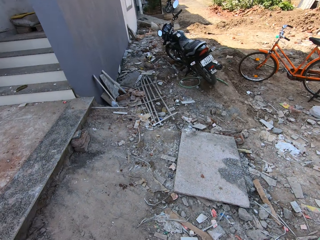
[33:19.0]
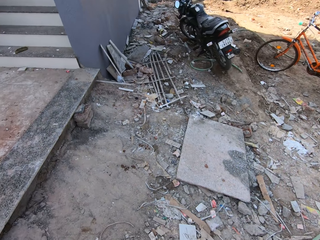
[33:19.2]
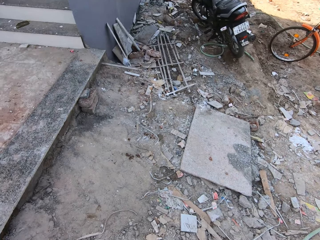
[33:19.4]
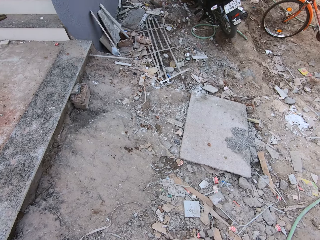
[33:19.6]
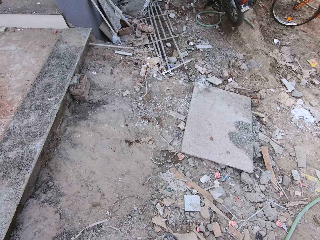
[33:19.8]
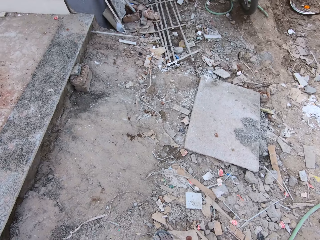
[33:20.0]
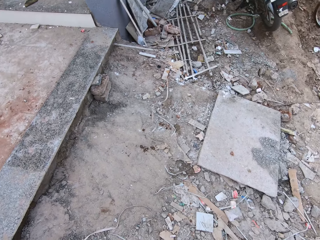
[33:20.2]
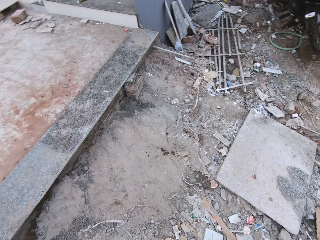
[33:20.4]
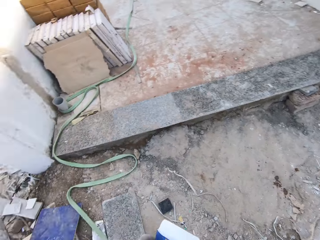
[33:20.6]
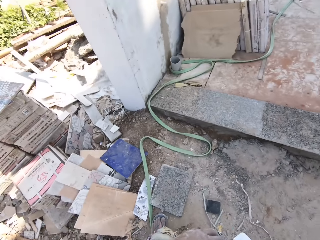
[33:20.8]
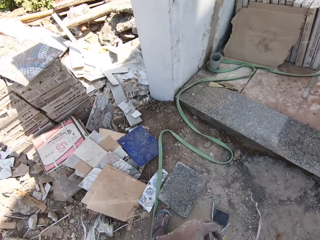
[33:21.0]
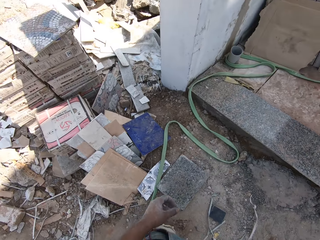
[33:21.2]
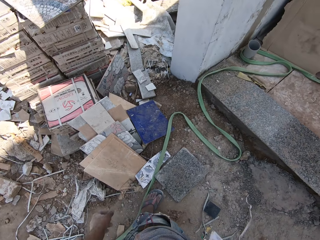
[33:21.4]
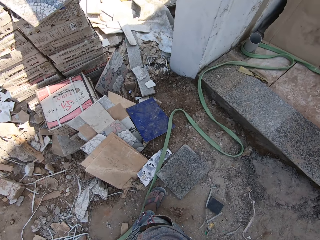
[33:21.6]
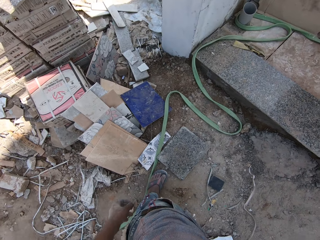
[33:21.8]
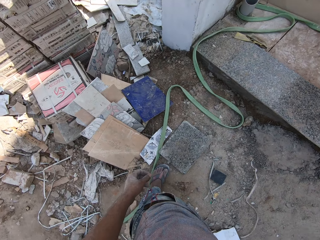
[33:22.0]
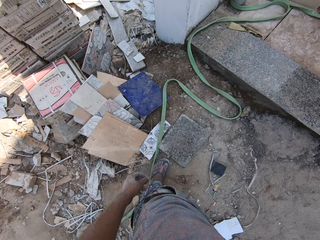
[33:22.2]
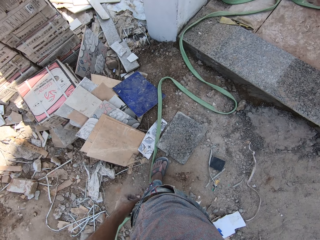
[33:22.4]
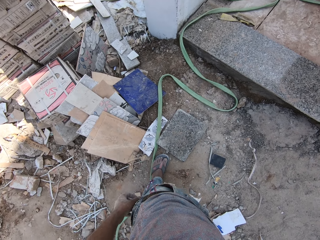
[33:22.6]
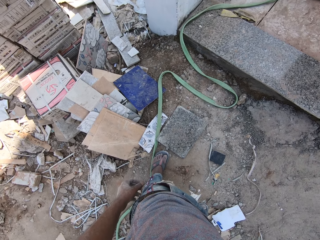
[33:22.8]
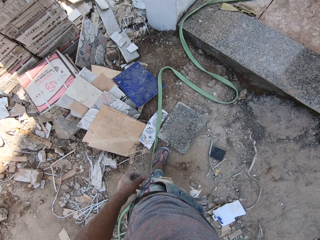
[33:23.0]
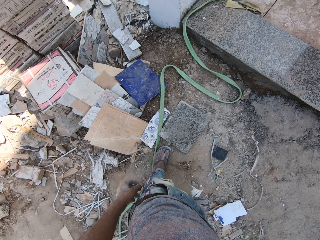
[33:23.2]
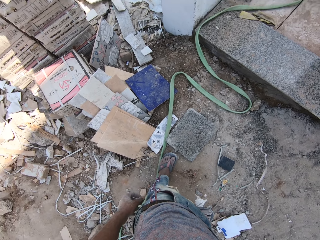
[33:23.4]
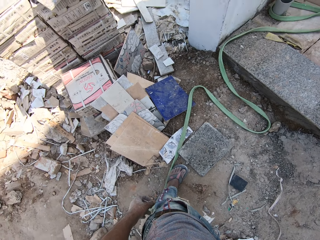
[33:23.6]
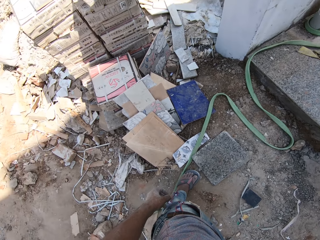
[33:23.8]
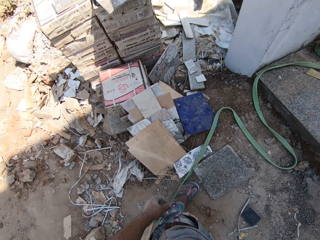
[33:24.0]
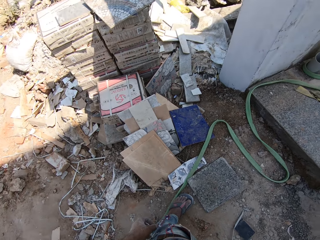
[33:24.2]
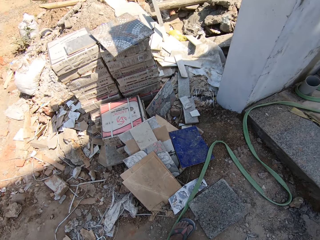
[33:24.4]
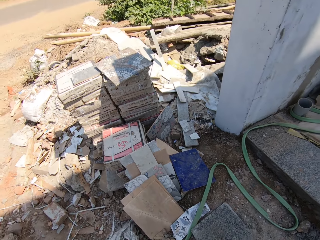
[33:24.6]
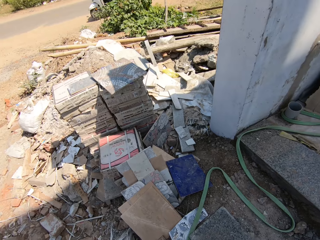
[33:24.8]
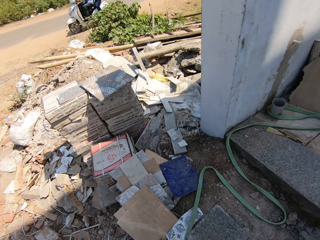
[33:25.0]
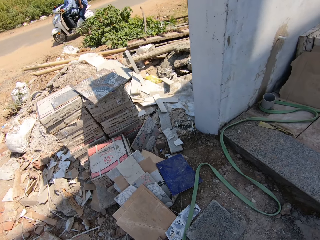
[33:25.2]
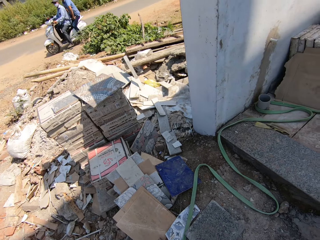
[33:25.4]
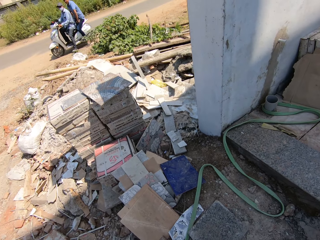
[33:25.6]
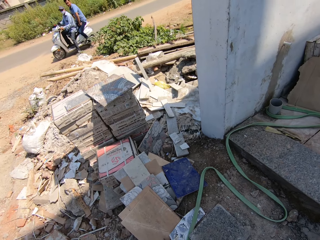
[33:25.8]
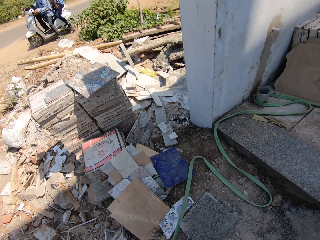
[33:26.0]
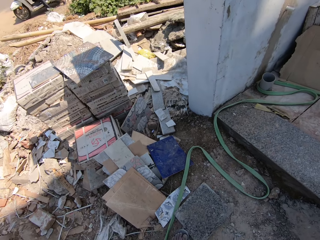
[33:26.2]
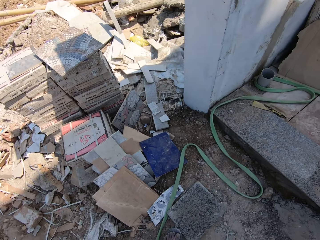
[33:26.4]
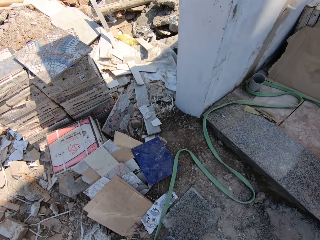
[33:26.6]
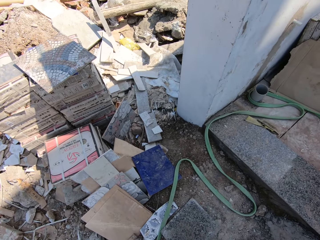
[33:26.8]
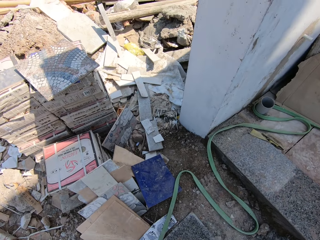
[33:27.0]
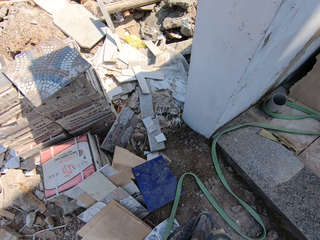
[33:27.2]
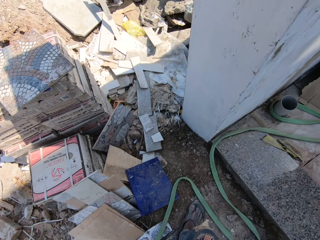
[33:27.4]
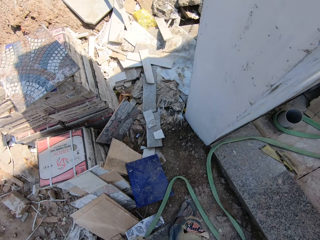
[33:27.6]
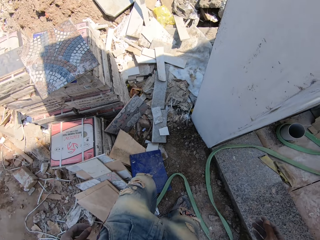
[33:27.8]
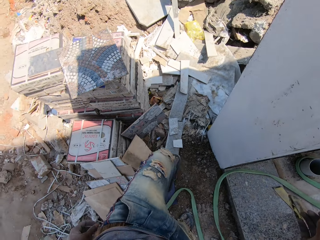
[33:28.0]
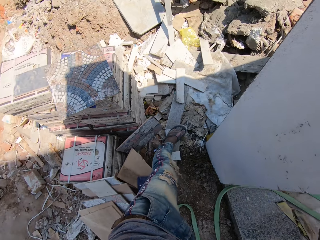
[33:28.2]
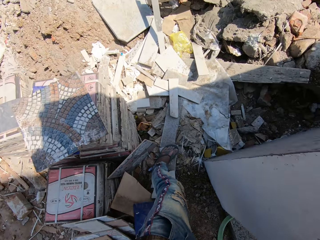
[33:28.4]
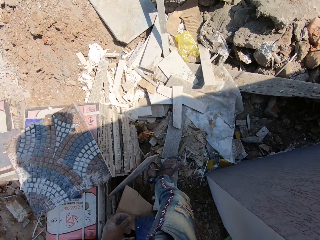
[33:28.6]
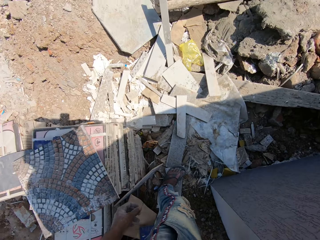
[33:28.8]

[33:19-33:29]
The camera wearer walks outside. They look around.

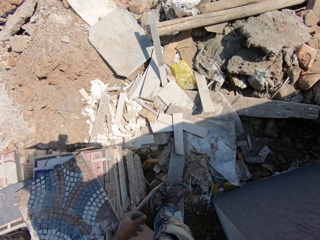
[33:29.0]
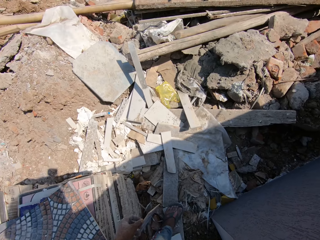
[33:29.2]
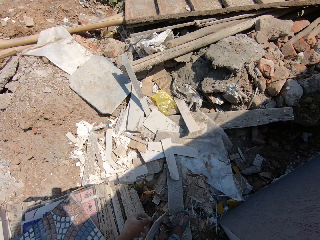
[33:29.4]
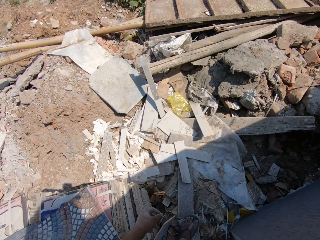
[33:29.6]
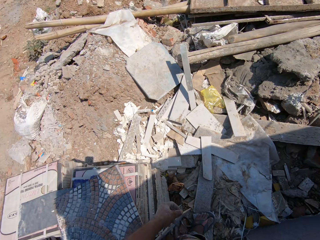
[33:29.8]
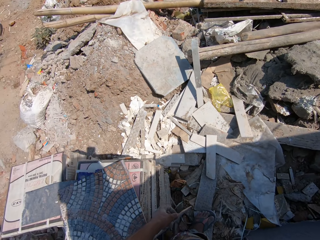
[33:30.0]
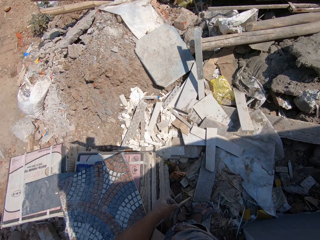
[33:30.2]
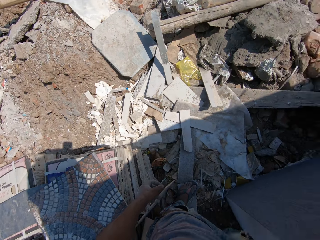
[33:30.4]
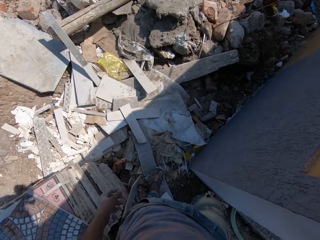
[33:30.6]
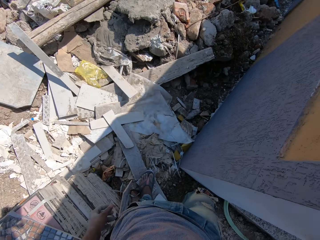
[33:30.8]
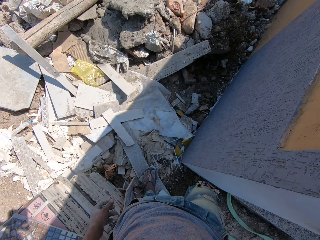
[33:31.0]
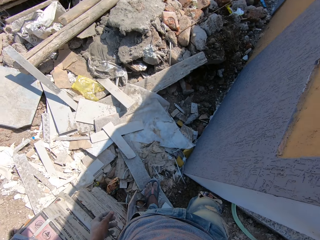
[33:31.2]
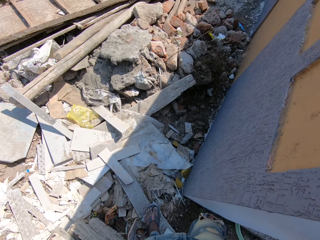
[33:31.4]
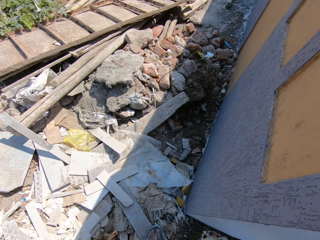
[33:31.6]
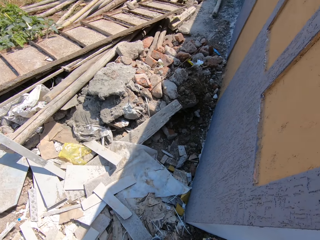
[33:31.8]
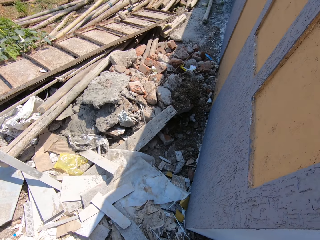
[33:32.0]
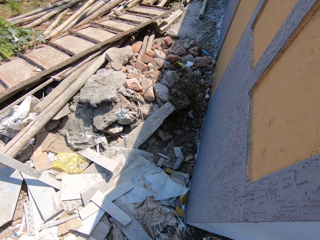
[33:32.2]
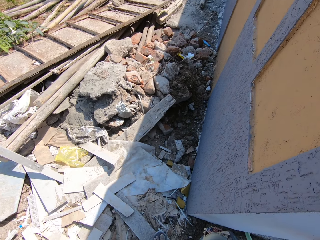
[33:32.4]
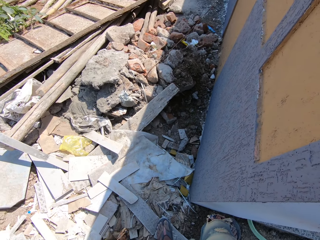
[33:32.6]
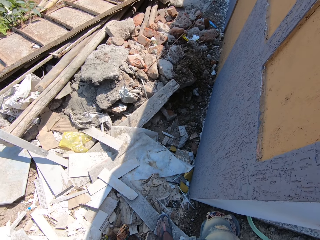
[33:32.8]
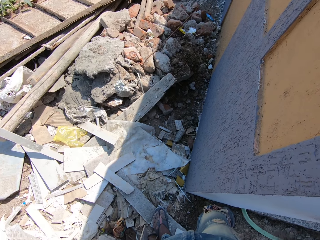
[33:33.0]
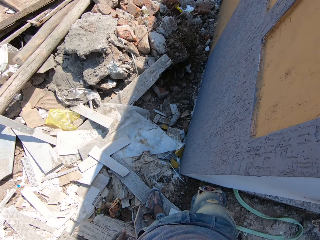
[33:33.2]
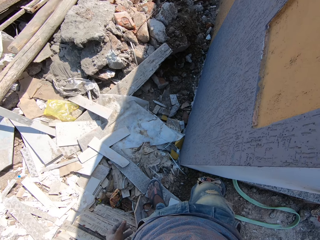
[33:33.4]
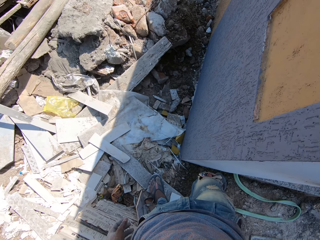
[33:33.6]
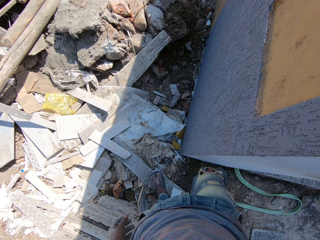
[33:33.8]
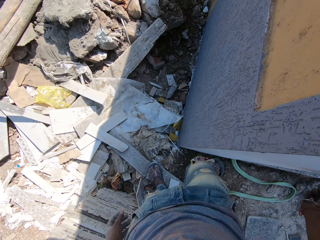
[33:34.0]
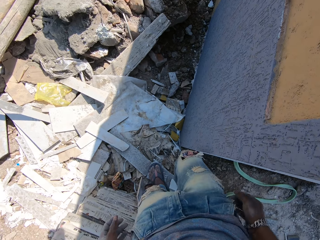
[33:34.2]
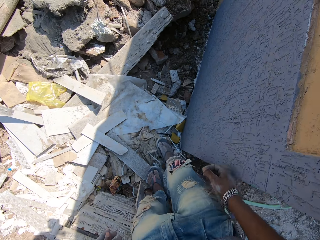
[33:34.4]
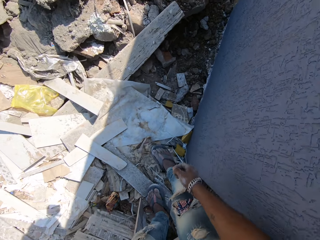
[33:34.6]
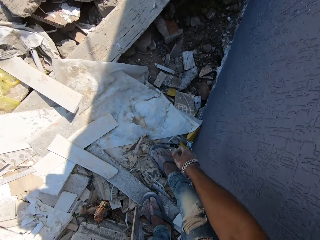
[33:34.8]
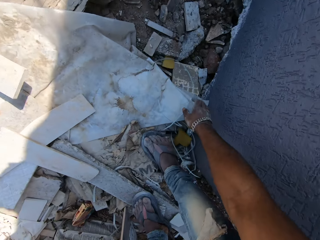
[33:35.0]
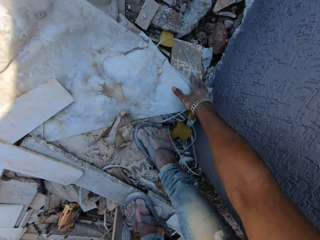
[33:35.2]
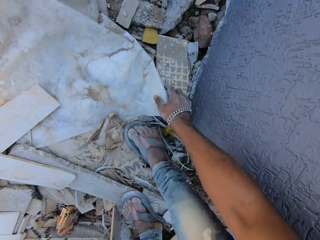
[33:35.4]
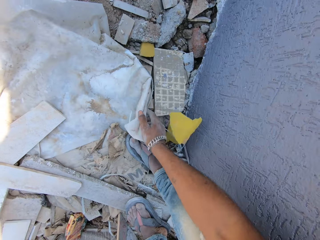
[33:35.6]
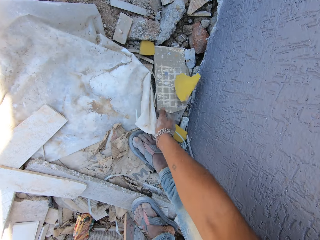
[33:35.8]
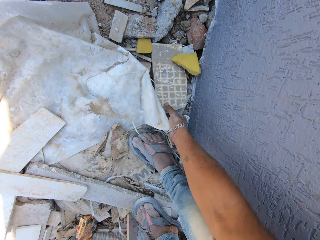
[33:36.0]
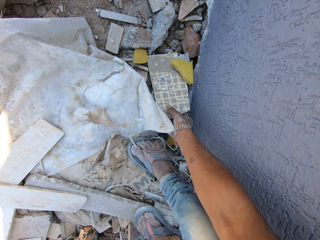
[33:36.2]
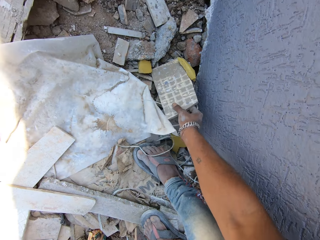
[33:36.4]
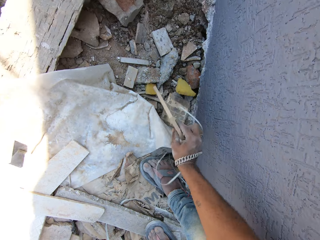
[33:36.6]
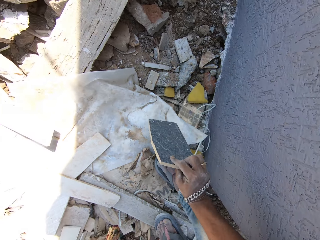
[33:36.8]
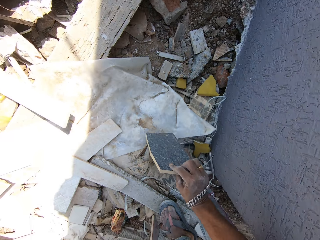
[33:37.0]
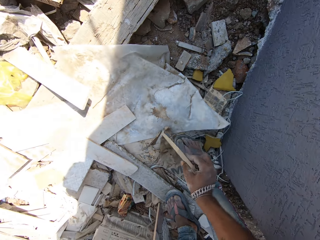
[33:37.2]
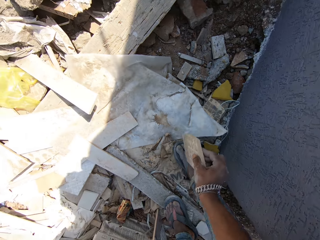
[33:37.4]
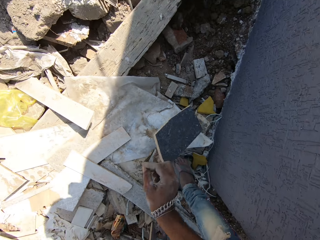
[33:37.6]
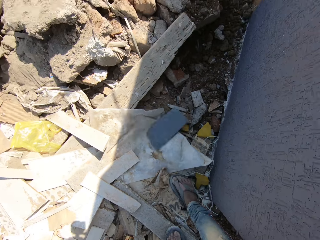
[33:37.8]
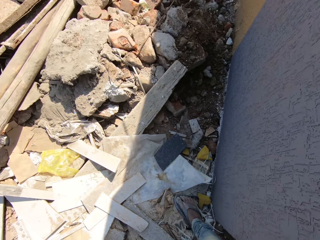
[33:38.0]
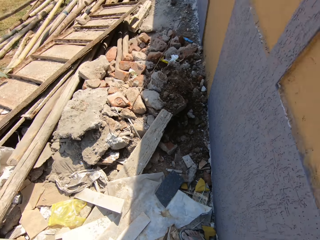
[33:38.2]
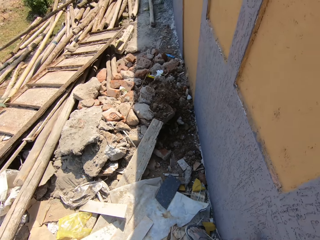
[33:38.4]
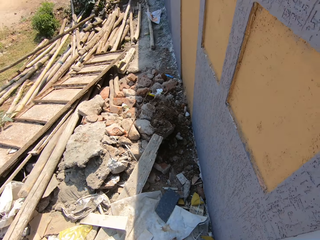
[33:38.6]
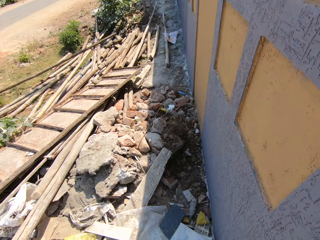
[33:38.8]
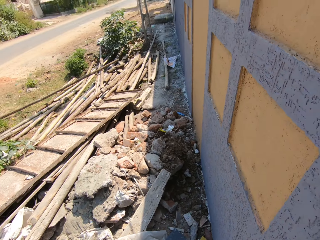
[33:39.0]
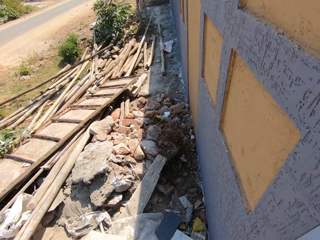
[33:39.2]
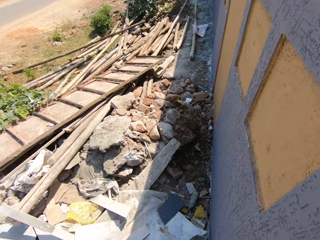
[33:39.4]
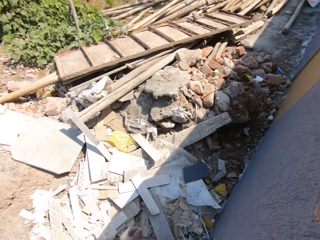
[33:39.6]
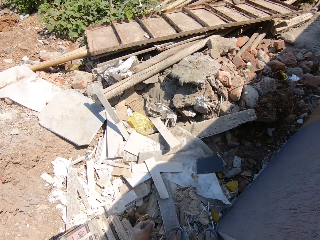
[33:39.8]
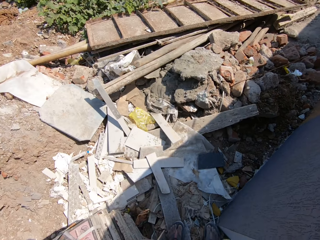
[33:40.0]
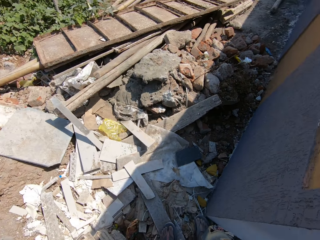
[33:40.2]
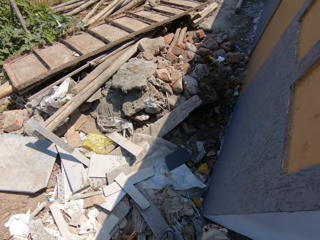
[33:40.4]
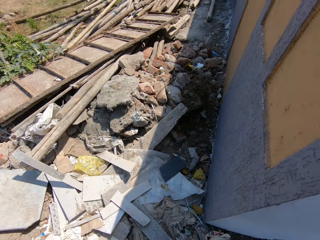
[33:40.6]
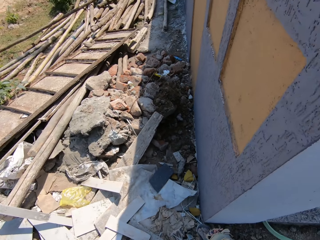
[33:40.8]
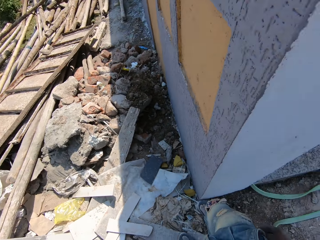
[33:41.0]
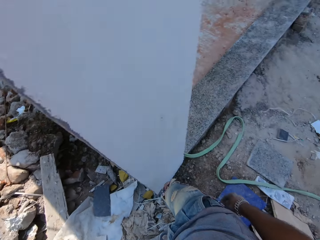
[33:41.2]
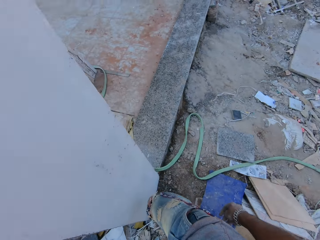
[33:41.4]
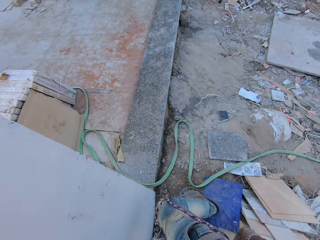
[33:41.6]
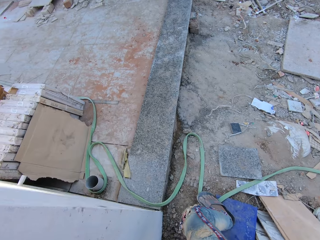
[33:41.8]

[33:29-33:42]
The camera wearer walks outside. He looks around. He picks up a tile shard from the ground with his right hand. He holds the sack. He drops the tile shard in his right hand on the ground. He looks around.
